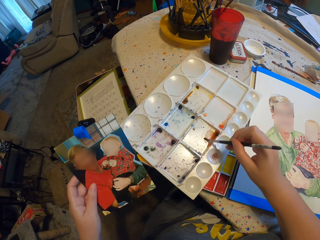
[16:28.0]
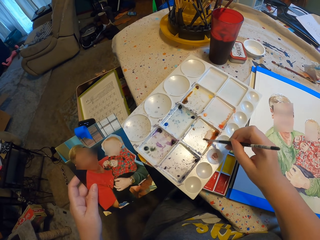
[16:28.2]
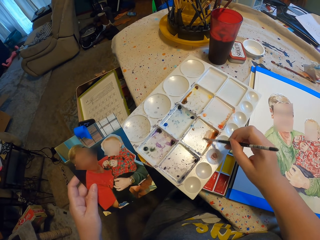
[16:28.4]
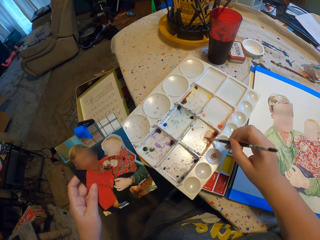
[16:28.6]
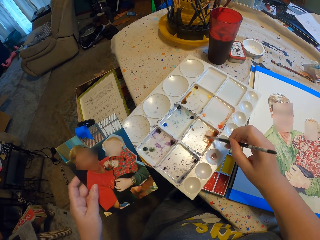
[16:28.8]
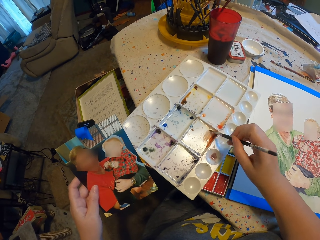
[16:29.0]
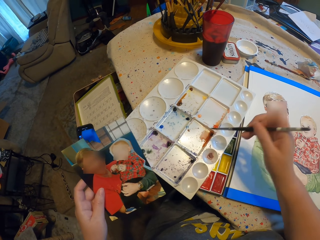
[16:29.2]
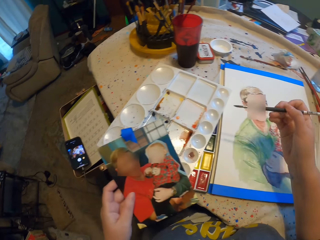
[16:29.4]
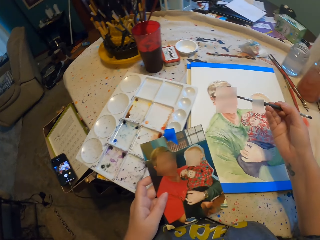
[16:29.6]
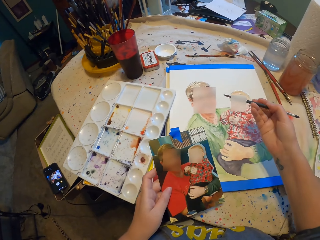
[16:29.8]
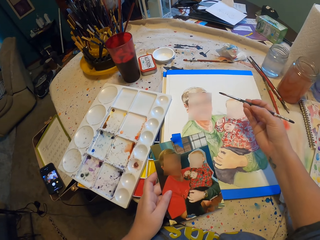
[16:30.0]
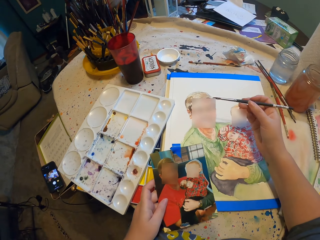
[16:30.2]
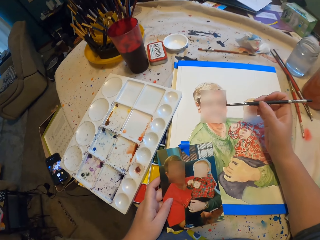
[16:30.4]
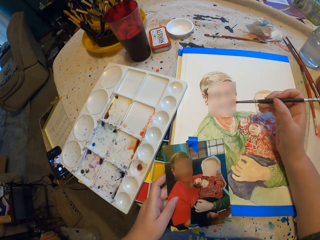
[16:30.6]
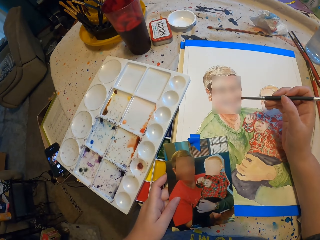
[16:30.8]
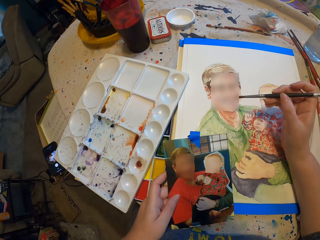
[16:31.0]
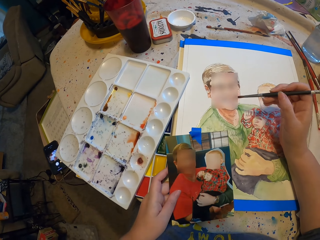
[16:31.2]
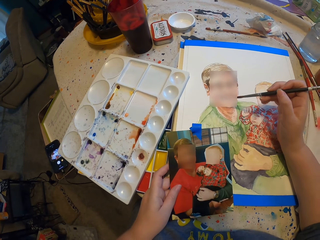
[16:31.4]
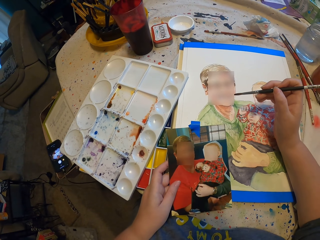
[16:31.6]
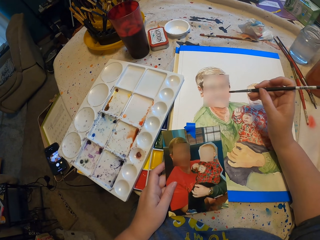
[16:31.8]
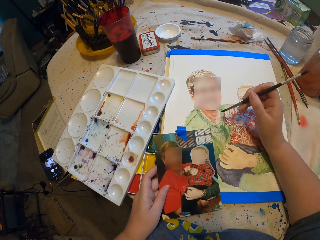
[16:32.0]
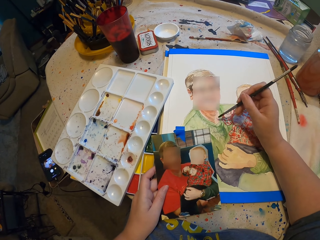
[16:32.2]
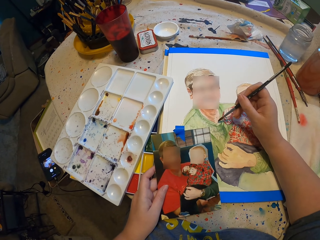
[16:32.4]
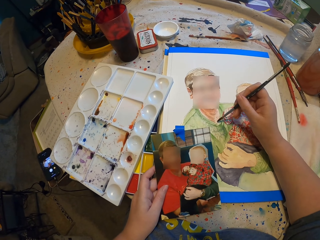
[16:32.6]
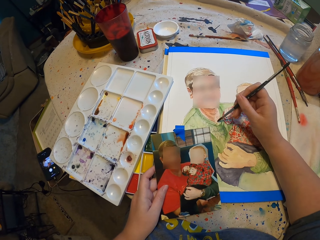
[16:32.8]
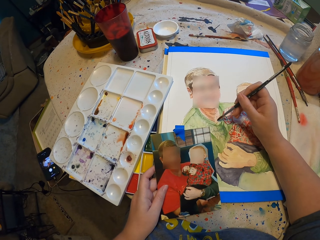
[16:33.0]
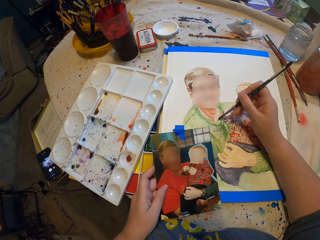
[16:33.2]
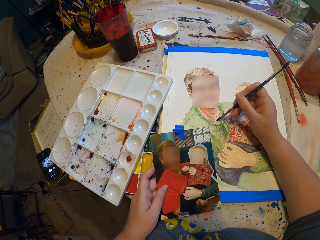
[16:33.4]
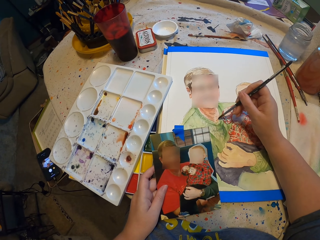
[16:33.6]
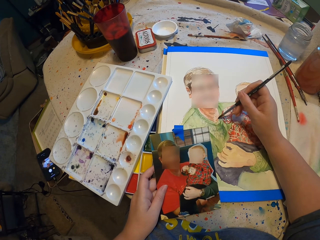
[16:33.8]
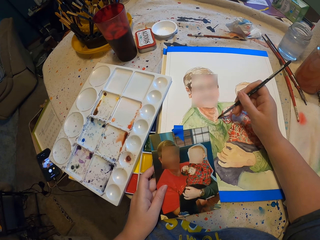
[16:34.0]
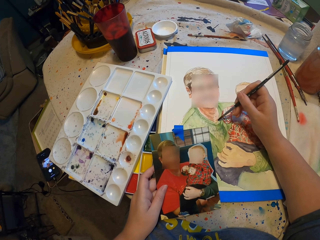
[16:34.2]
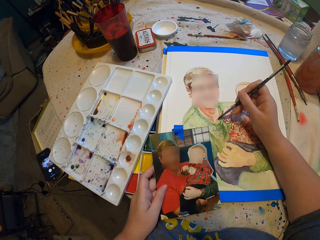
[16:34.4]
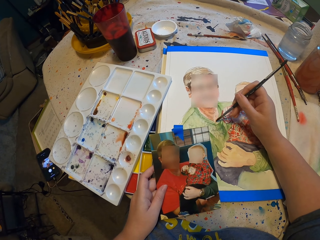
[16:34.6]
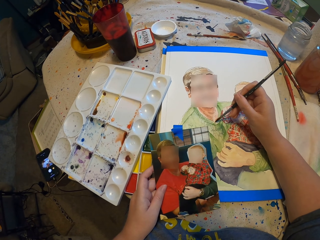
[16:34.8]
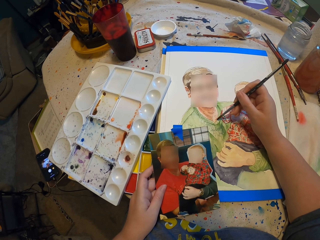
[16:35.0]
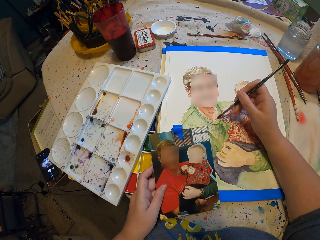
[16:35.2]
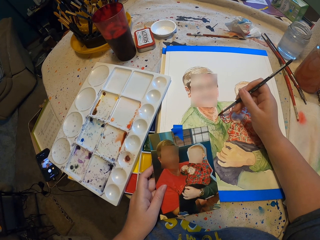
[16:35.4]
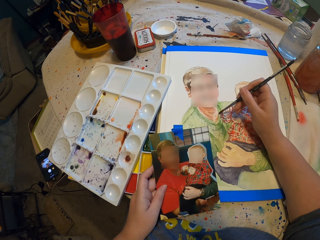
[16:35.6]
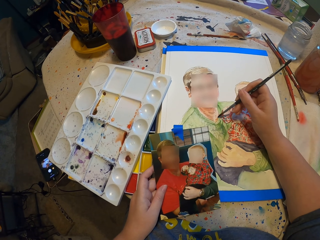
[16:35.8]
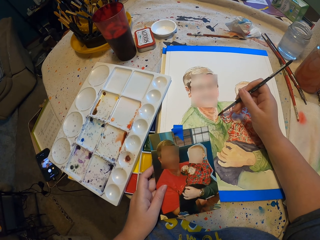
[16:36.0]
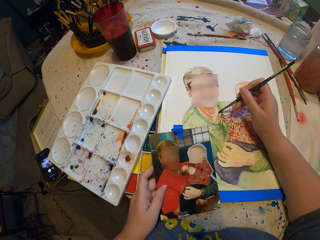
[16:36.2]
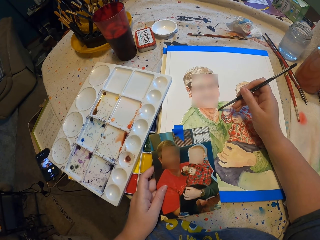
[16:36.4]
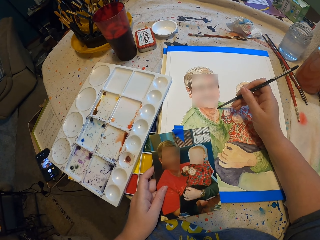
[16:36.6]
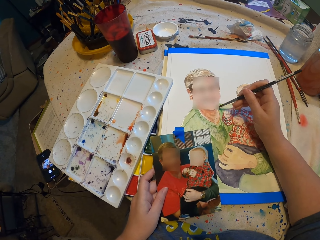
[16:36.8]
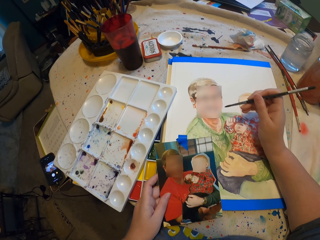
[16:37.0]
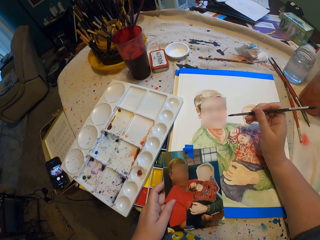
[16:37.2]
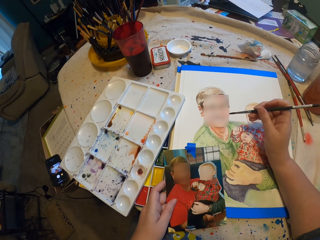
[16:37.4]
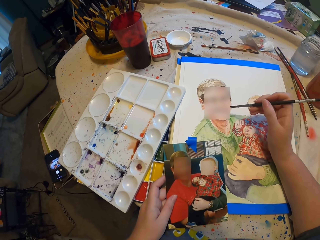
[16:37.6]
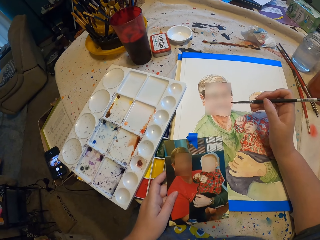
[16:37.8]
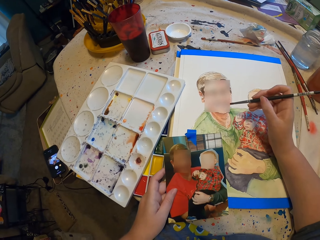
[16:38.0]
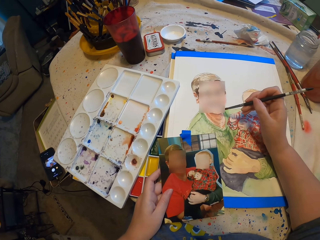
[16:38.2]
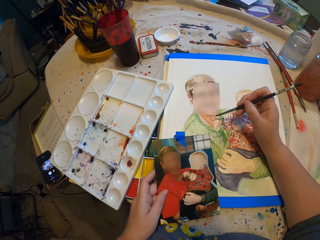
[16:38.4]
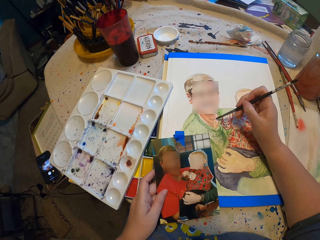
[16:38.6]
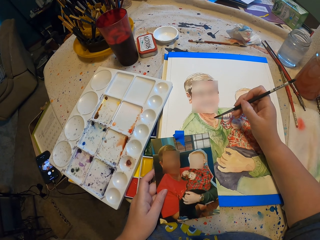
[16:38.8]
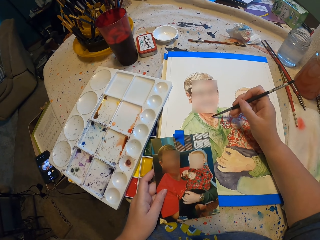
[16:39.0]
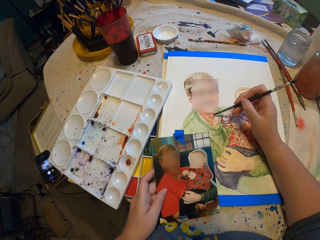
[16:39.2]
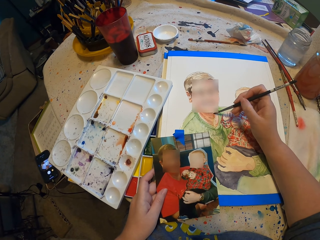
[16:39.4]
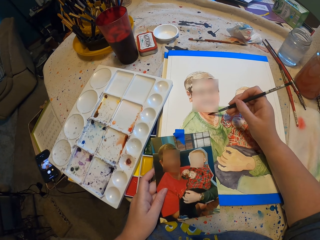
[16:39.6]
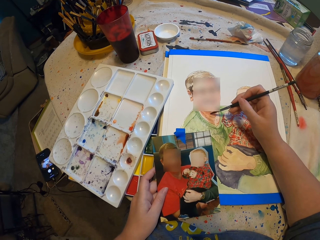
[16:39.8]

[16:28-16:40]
The camera wearer stares at a painting. They paint.

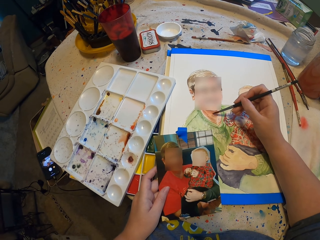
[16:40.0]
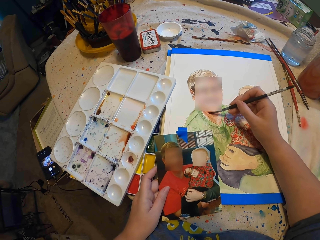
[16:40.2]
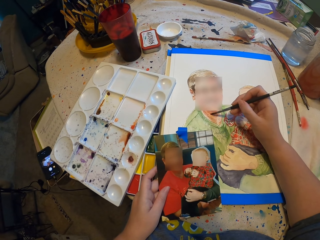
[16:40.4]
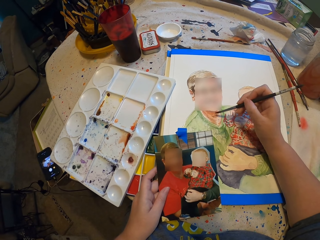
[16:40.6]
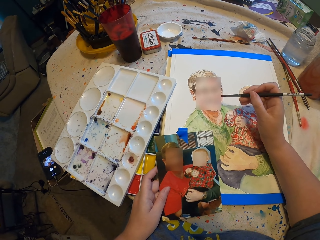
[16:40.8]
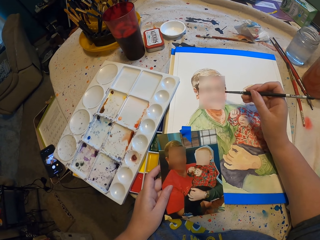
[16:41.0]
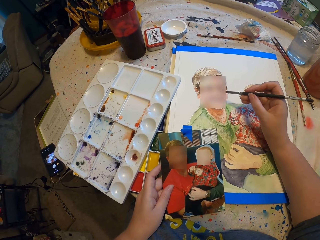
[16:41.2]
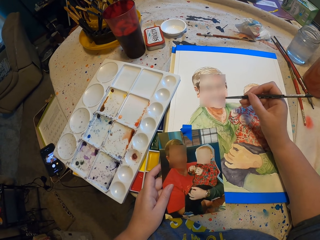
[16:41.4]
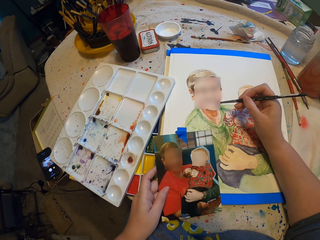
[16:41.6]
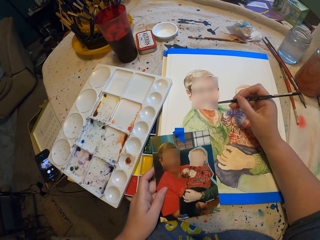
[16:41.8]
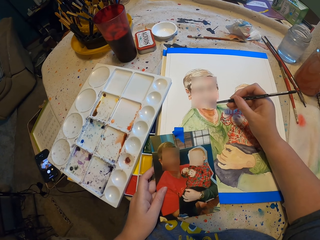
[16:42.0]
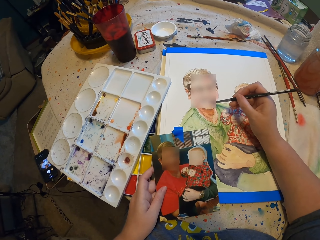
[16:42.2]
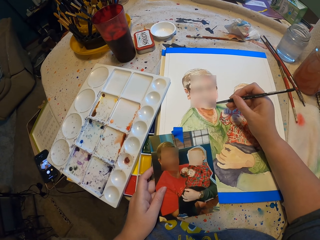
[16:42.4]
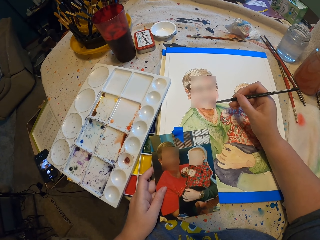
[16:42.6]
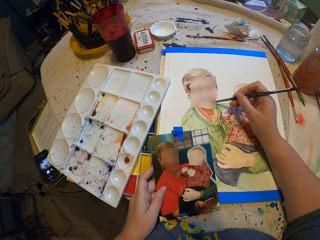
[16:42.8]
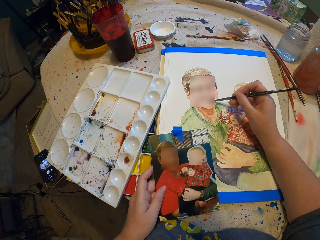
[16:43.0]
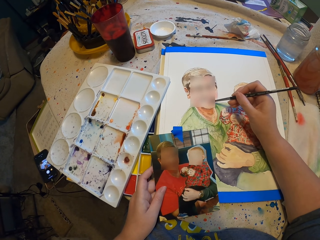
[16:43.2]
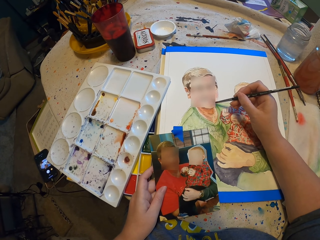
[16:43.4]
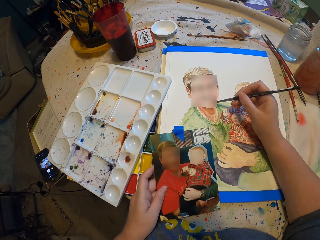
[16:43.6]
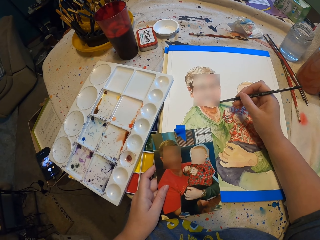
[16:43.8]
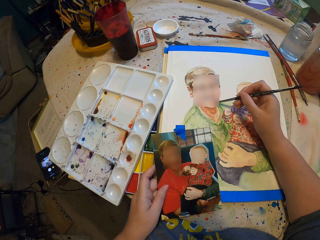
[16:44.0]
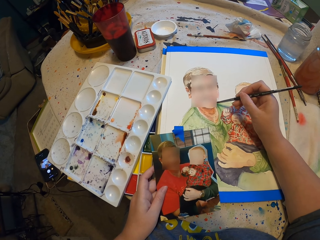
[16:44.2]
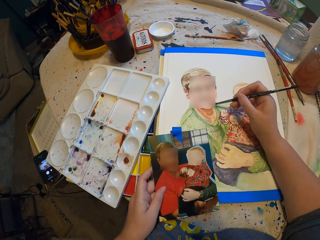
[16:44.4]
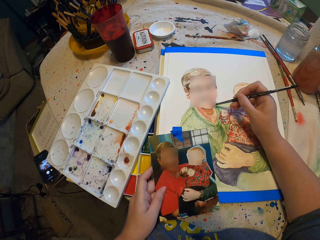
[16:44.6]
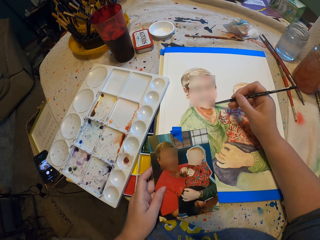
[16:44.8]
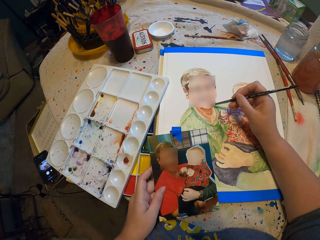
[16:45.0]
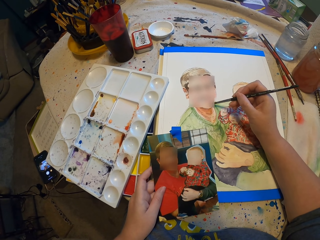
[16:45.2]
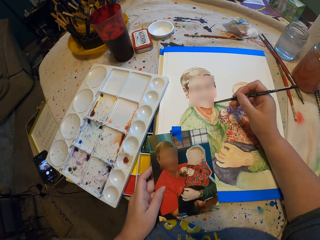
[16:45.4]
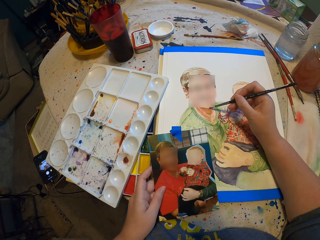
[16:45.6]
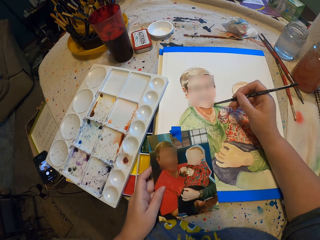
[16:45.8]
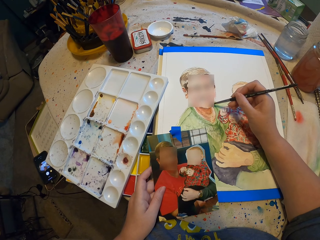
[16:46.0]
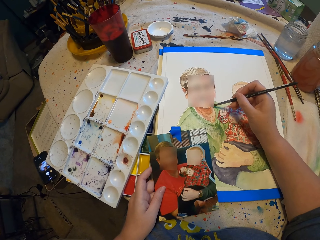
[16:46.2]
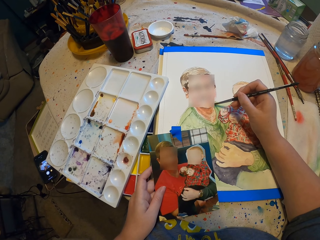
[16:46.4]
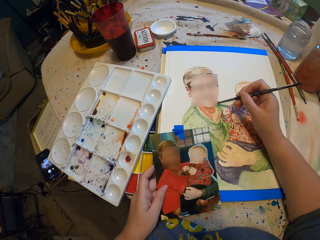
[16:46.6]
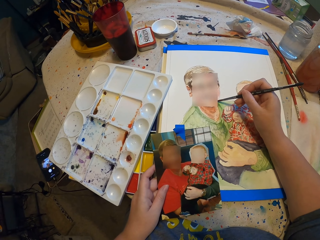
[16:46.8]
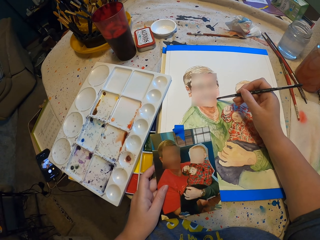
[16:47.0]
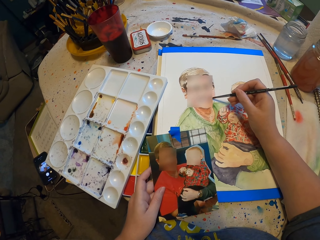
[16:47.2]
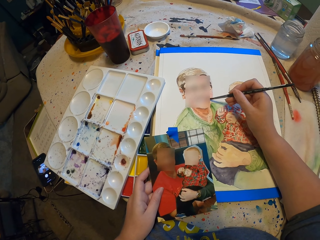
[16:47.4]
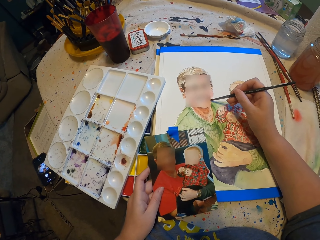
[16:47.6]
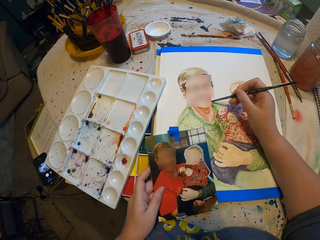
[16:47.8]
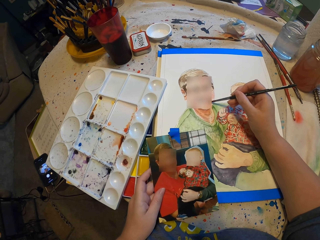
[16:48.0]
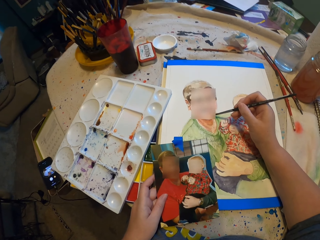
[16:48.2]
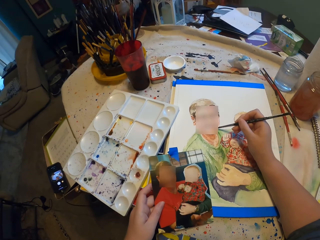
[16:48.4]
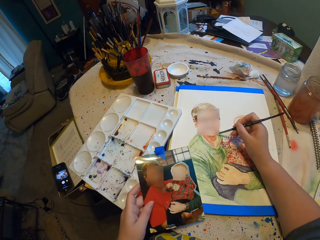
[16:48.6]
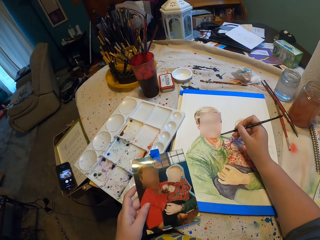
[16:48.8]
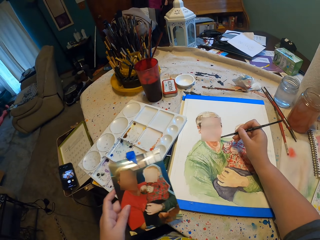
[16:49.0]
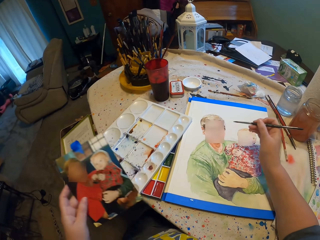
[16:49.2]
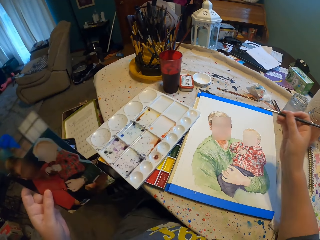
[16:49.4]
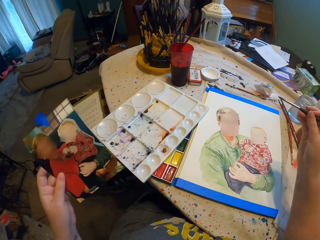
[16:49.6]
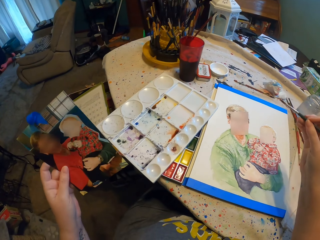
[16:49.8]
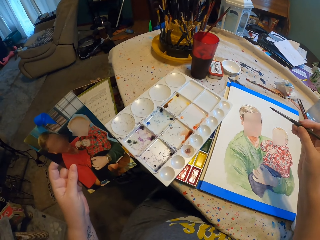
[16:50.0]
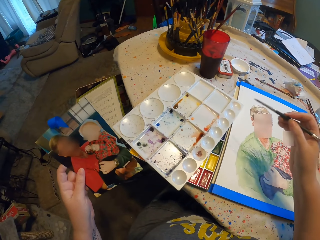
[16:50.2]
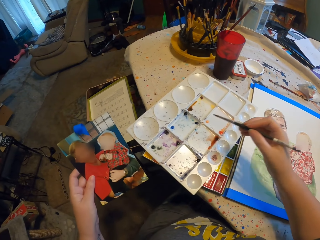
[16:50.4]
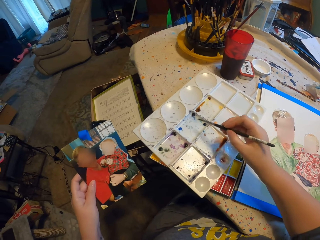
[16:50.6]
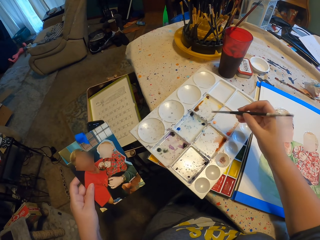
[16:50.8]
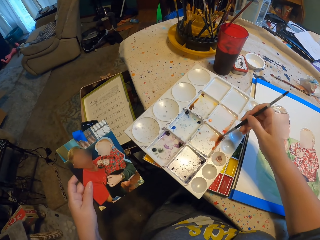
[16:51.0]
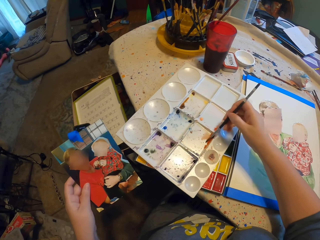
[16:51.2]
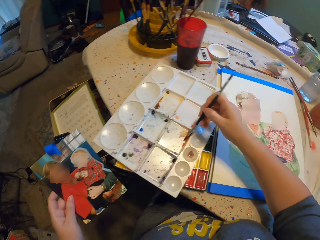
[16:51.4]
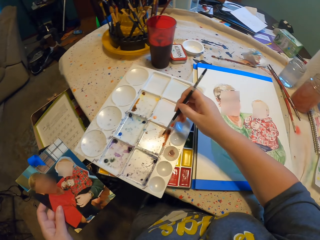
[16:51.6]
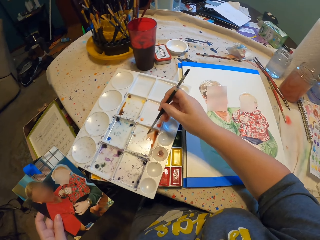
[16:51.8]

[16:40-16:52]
The camera wearer dips a paint brush in water paint.
